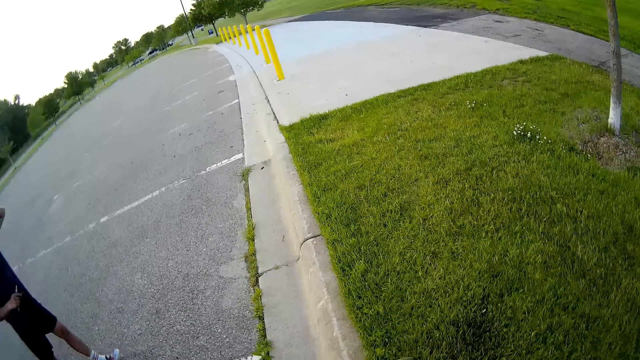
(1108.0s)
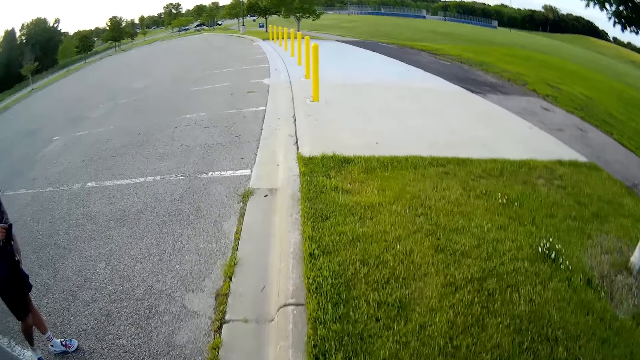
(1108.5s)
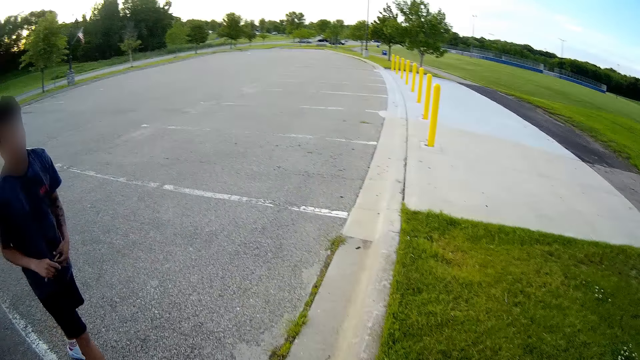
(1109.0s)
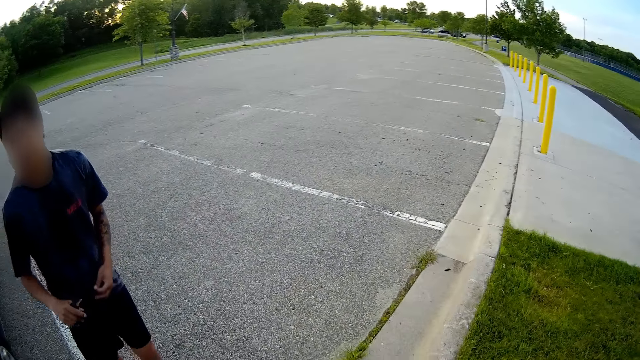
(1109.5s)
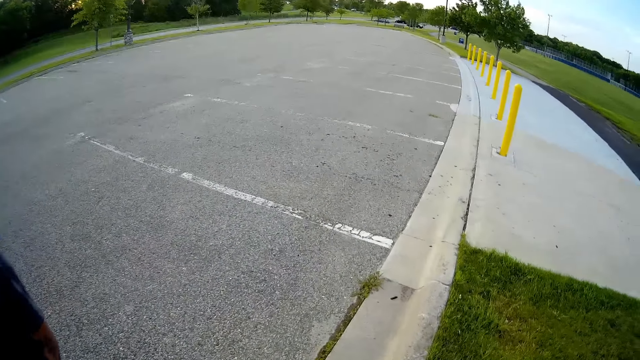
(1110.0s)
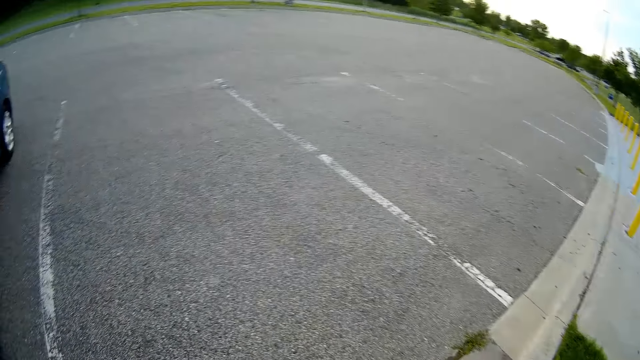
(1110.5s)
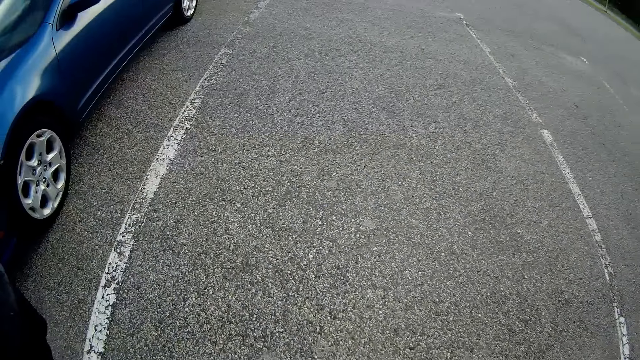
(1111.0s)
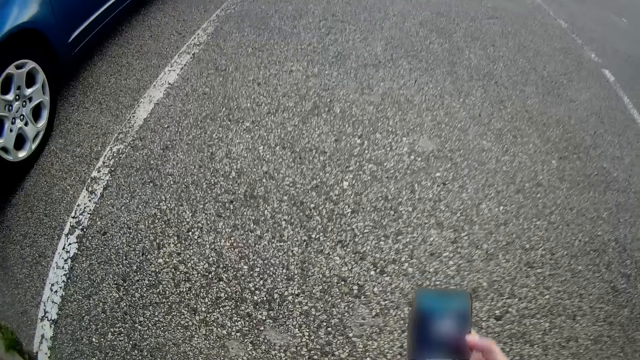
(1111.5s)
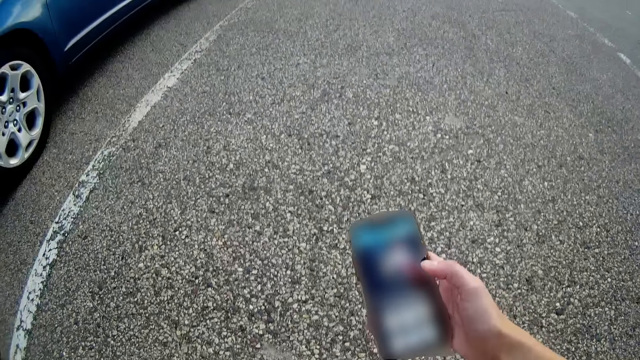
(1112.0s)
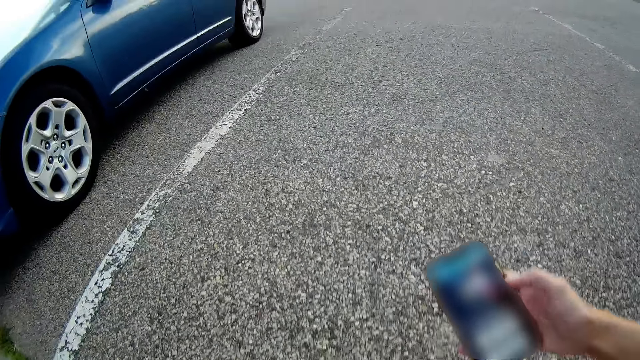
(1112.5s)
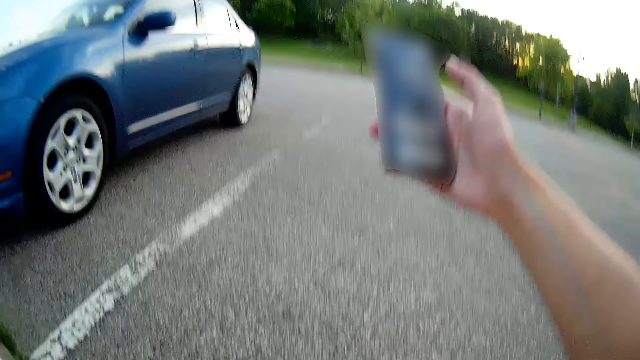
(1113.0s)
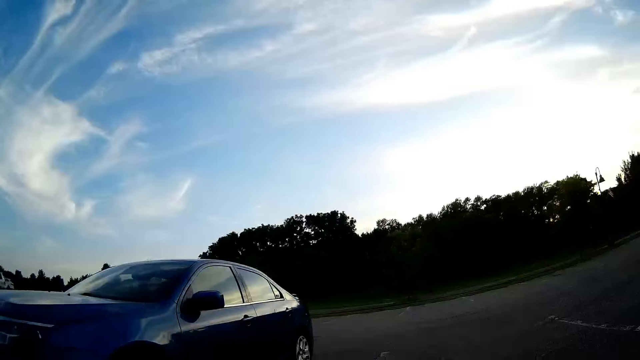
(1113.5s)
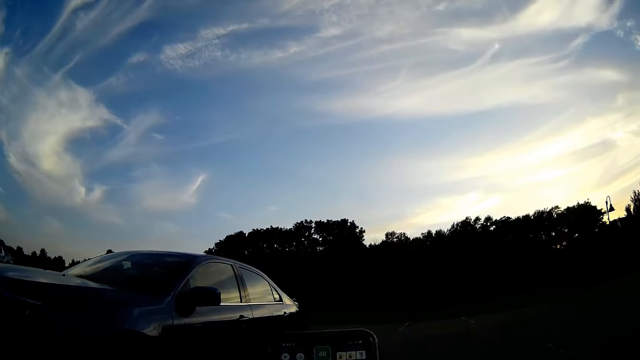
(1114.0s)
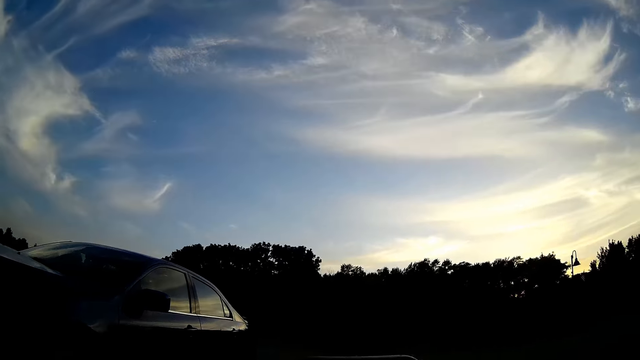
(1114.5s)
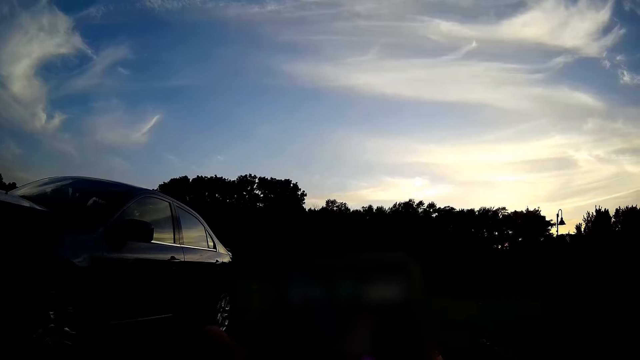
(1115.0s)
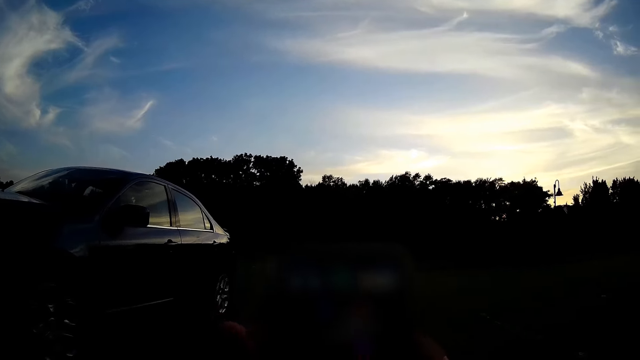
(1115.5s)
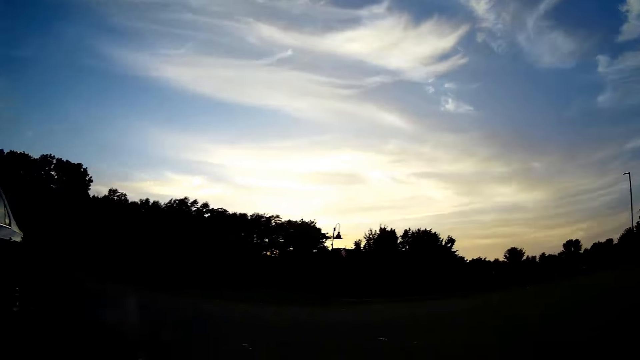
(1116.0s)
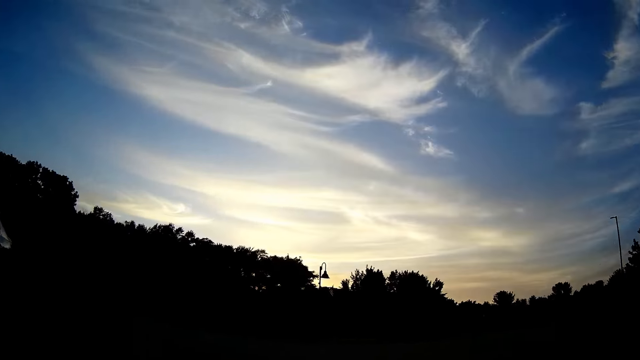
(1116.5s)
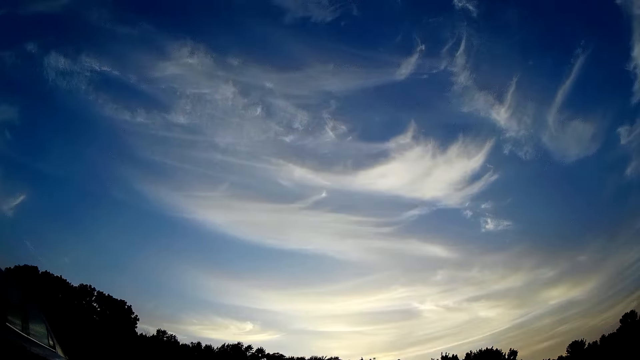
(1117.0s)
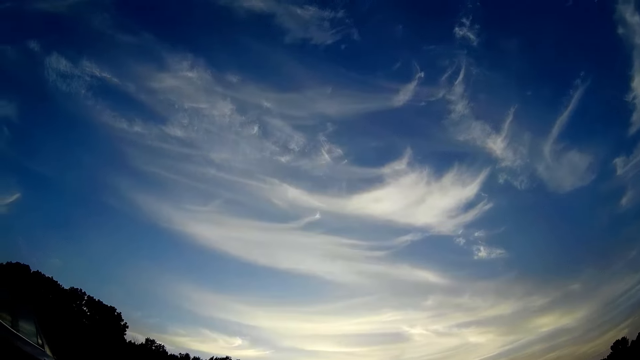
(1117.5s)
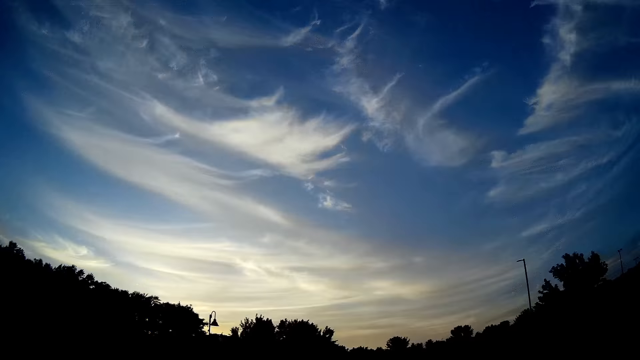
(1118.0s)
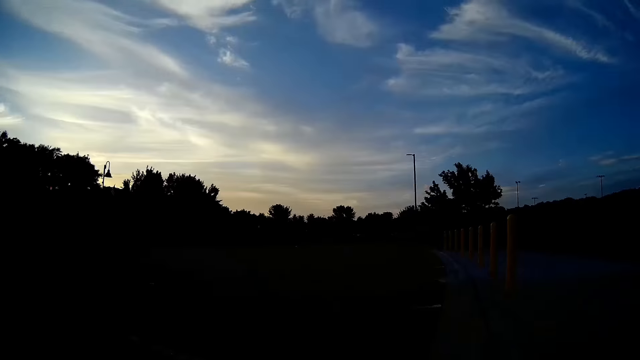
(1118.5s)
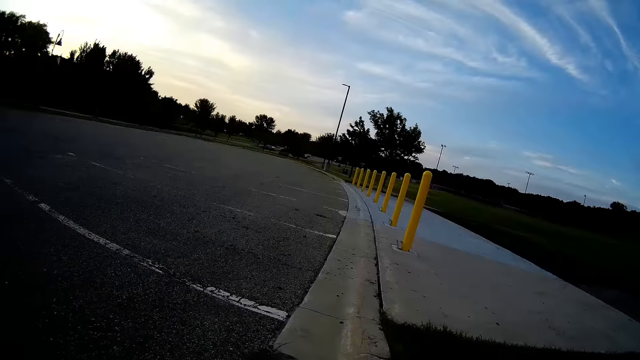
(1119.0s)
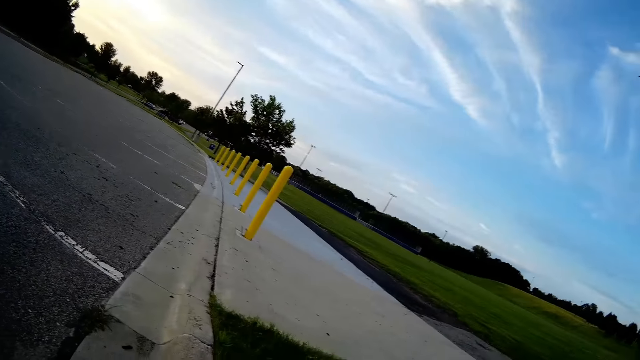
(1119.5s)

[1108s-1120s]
The camera wearer looks at a phone on her right hand. She sits down along the pavement. She speaks to the man outside the car.

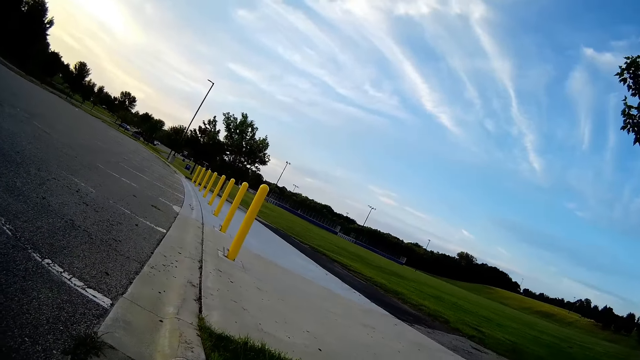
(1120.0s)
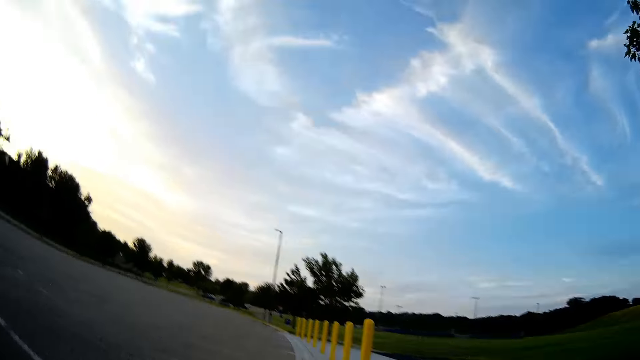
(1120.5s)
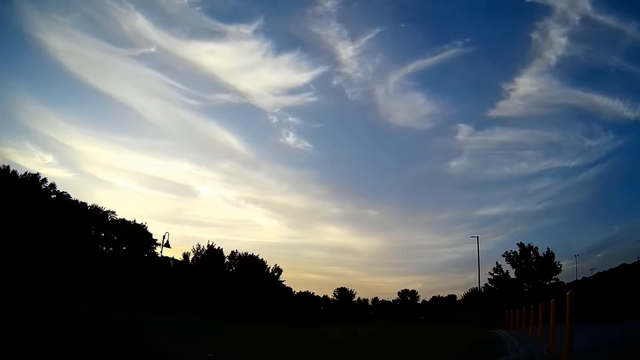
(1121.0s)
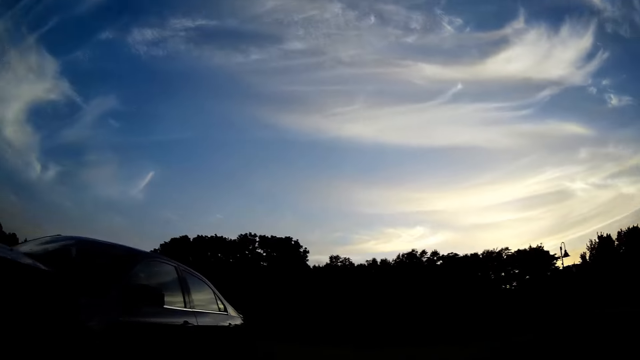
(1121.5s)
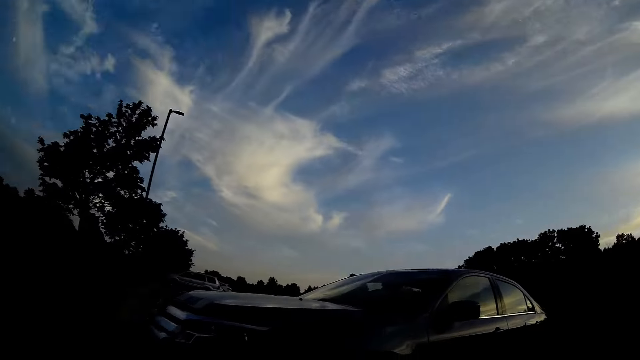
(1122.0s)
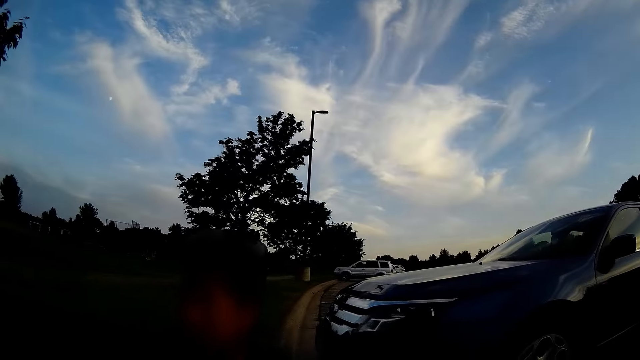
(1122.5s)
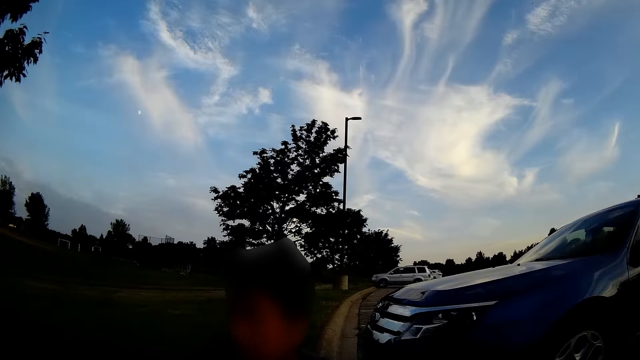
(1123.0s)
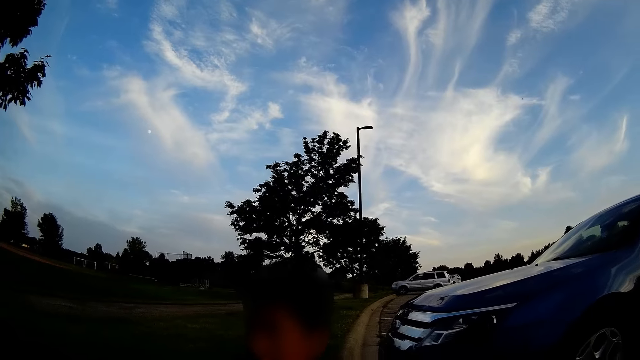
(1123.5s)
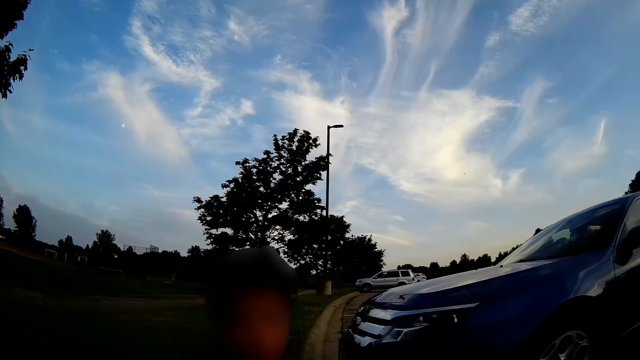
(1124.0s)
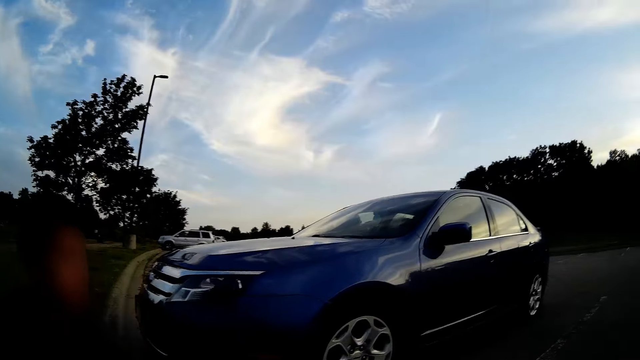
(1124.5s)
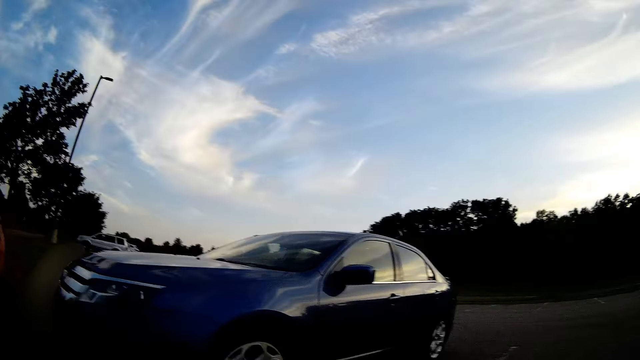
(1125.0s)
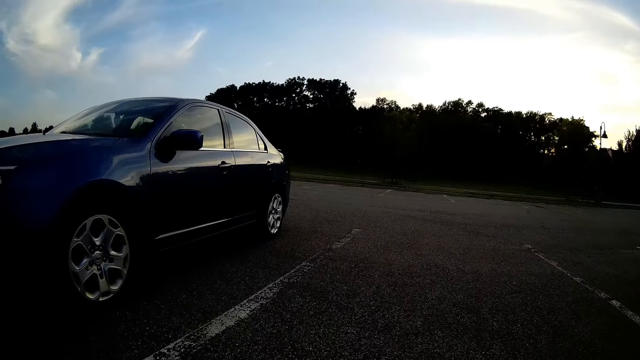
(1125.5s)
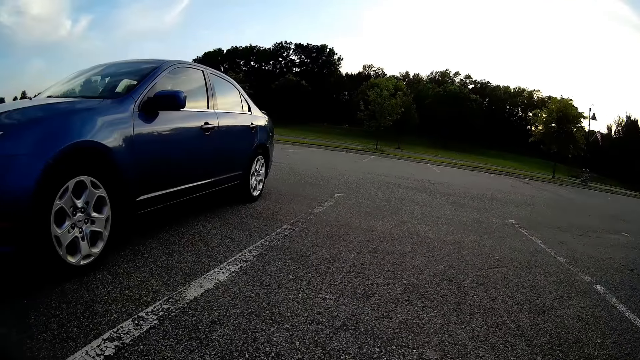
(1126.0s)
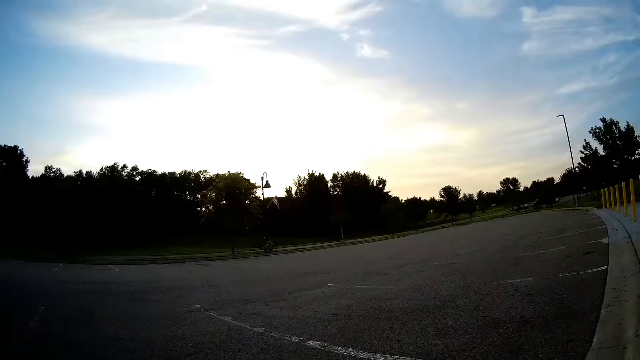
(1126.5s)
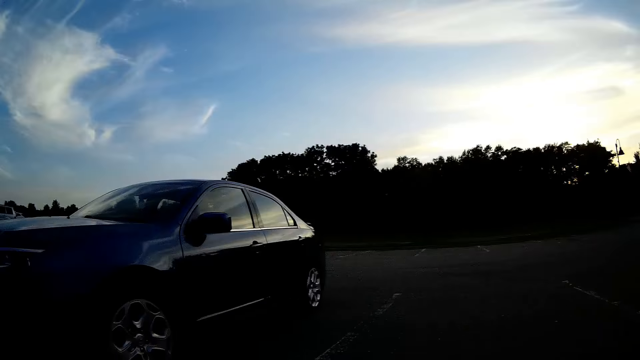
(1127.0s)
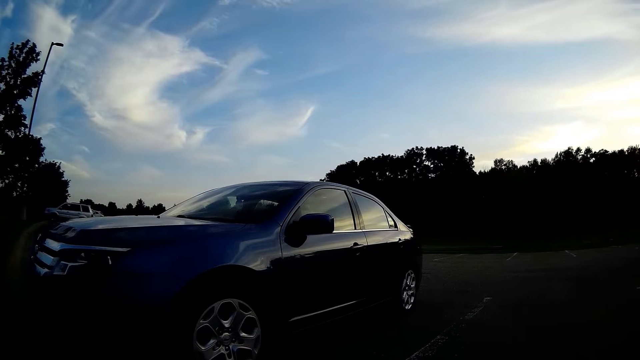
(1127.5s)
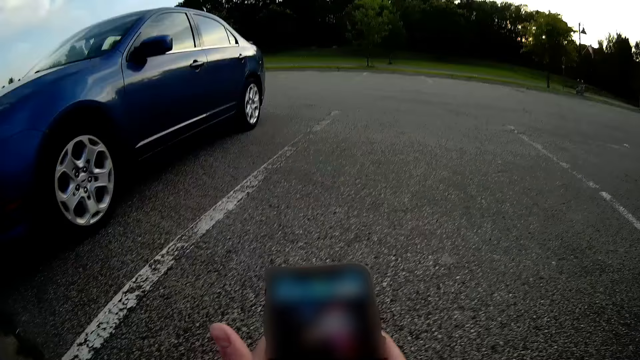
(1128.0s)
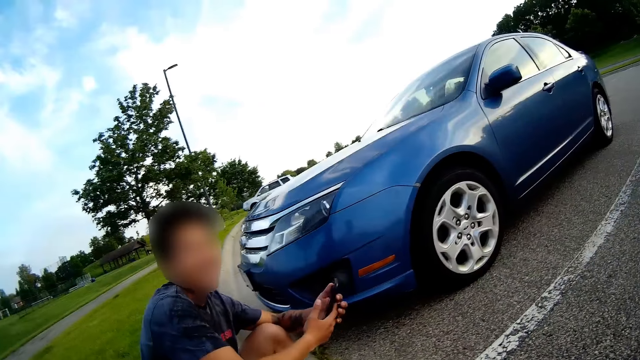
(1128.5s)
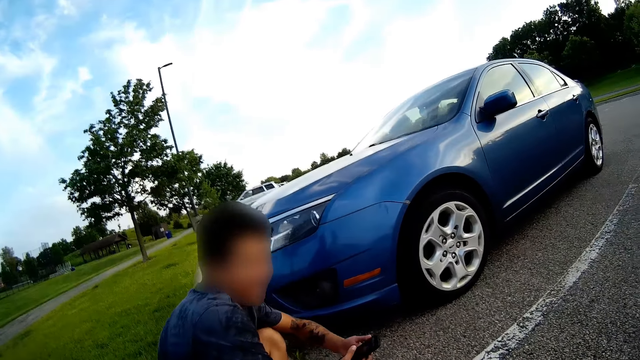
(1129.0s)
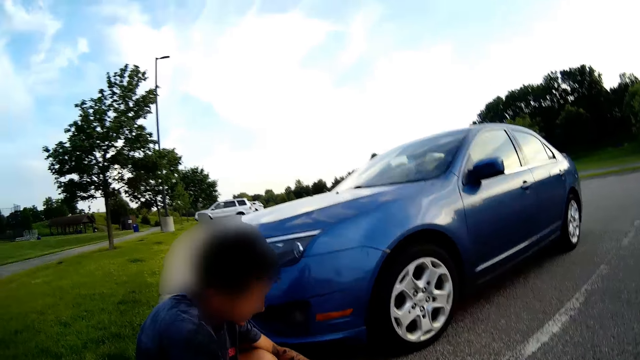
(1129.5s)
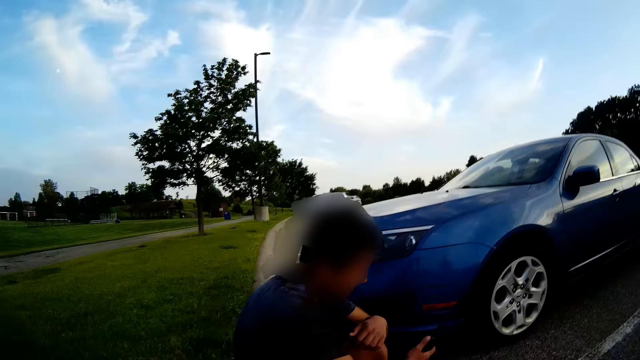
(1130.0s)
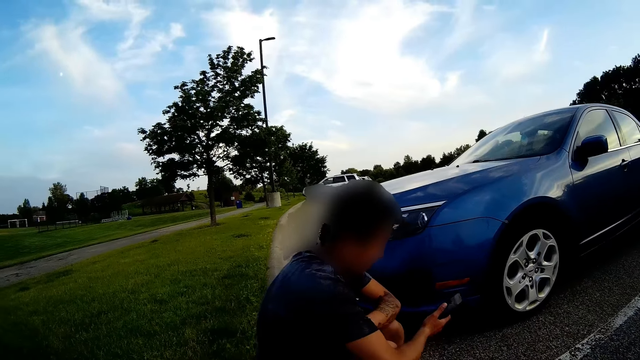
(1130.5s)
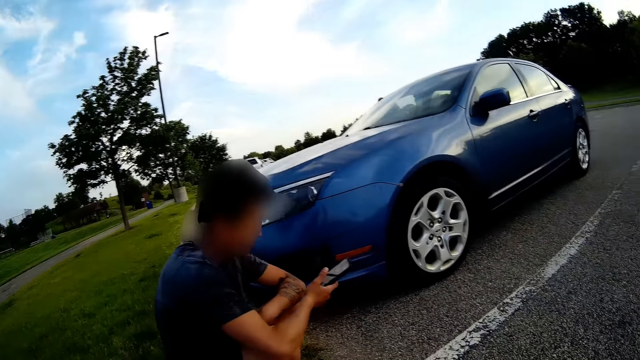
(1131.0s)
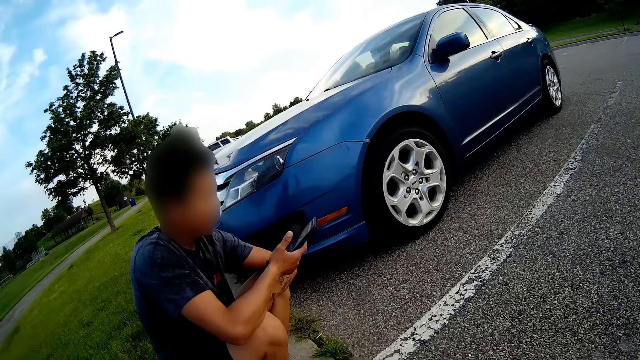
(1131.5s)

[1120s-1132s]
The camera wearer interacts with the man outside the car.
